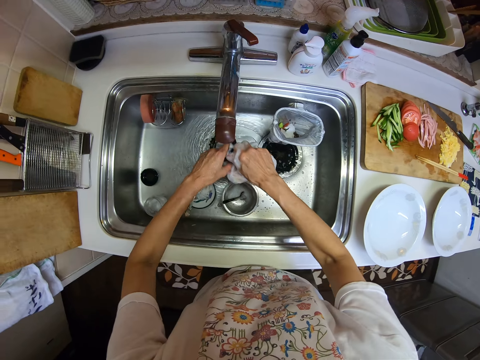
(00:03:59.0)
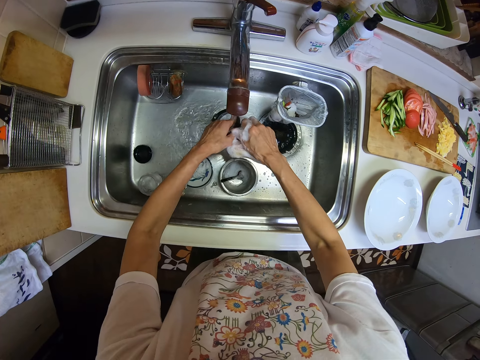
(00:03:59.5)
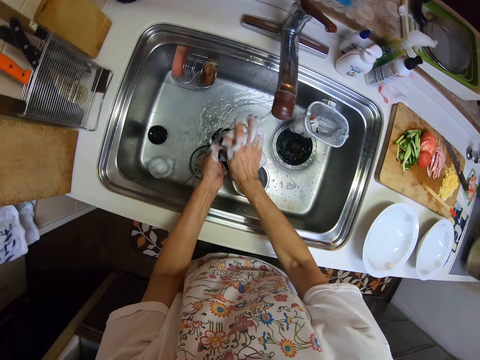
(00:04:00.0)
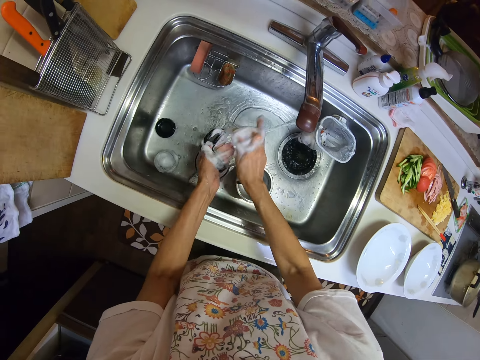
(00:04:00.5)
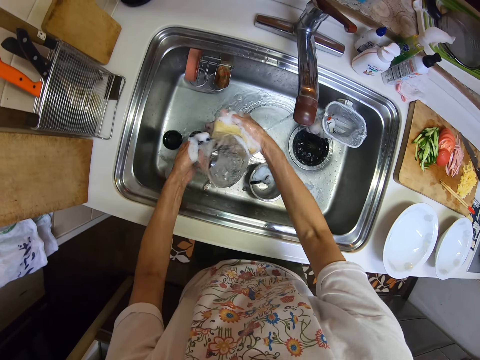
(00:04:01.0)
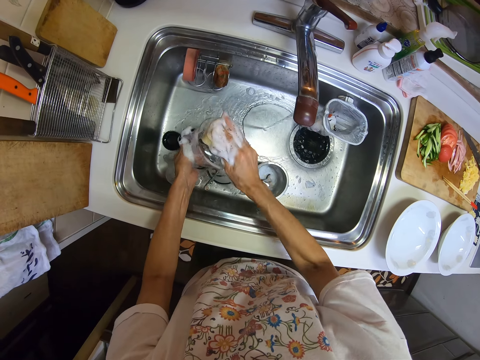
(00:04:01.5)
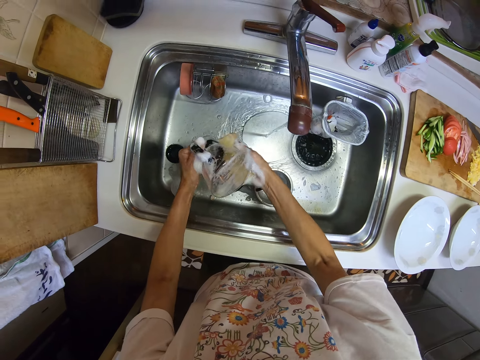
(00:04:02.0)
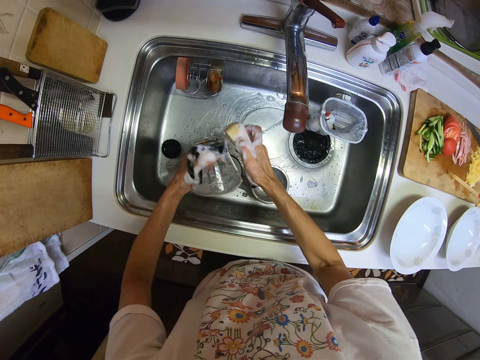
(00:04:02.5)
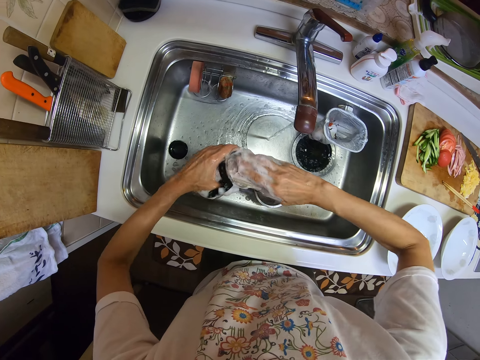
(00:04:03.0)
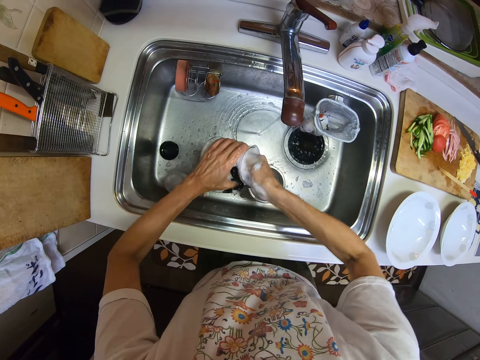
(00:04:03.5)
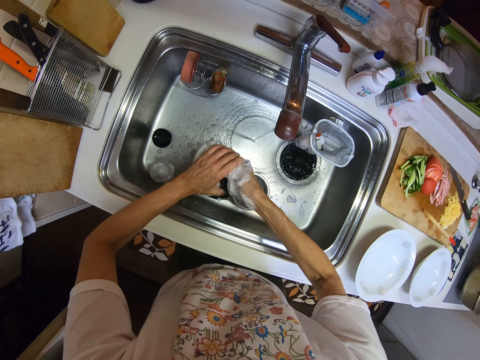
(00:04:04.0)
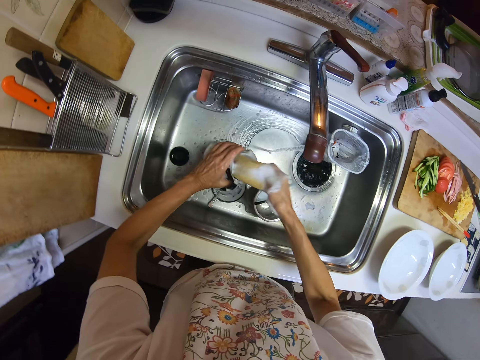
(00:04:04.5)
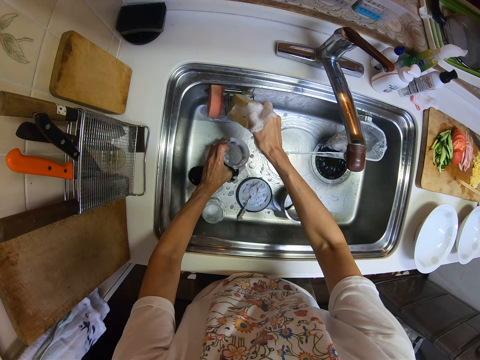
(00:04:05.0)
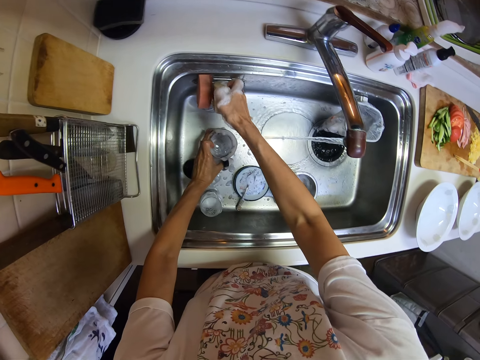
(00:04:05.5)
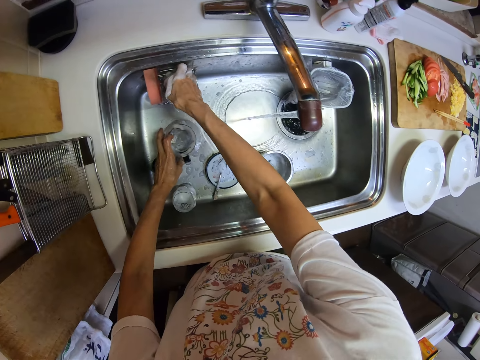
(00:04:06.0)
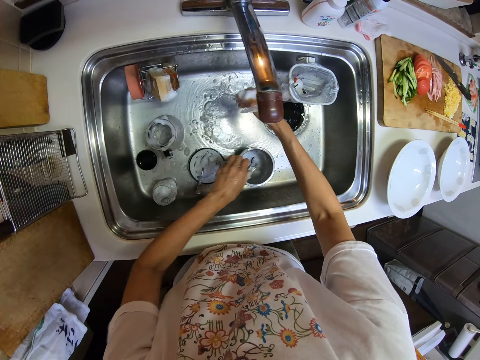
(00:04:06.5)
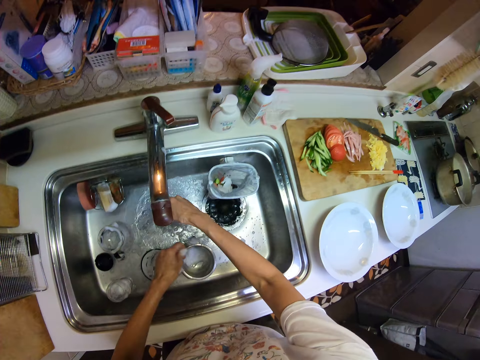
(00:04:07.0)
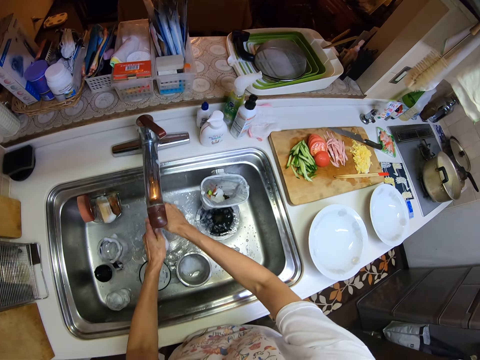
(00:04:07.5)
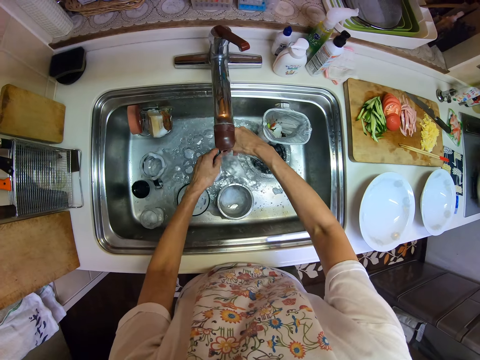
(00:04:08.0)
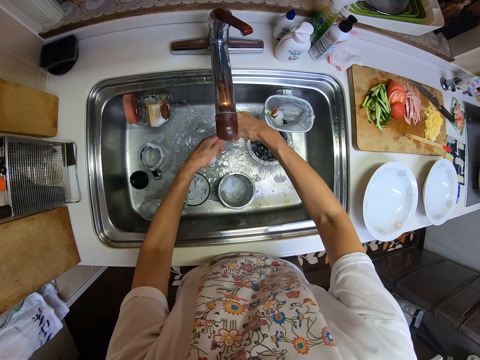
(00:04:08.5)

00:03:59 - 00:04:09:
The camera wearer washes the mug. They put the sponge on the sponge holder. They put the mug in the sink. They pick up the spoon. They rinse the spoon.

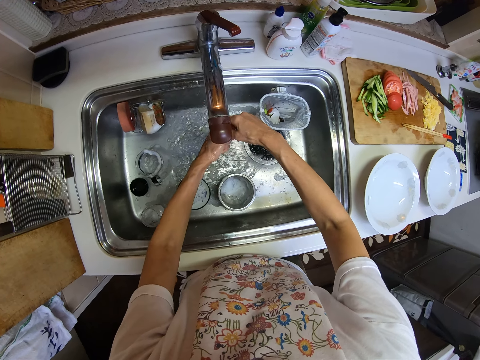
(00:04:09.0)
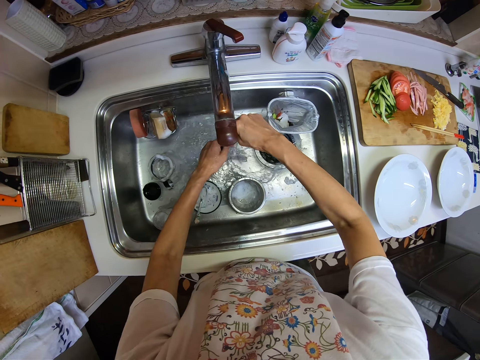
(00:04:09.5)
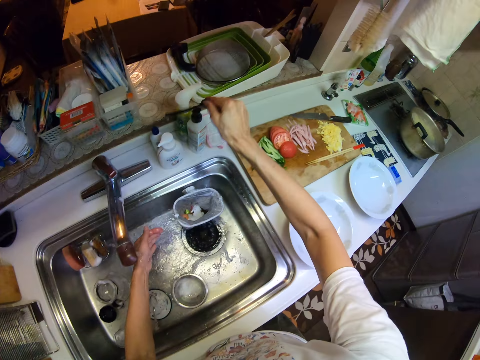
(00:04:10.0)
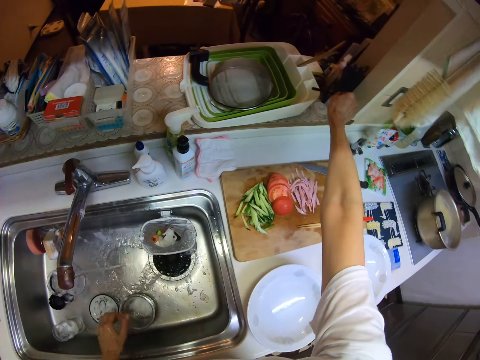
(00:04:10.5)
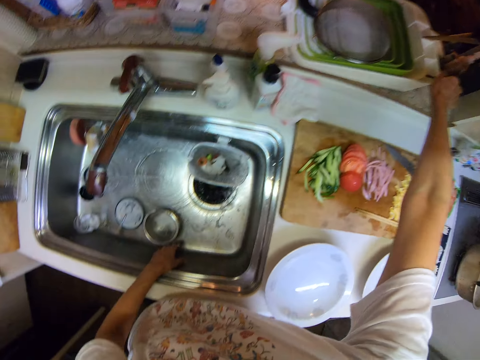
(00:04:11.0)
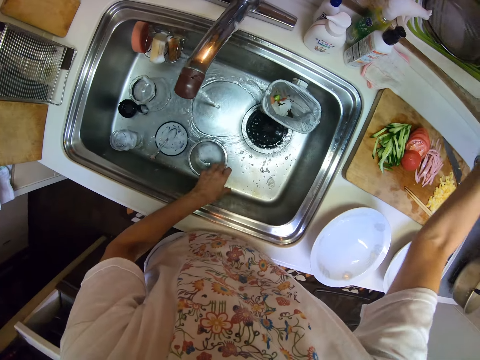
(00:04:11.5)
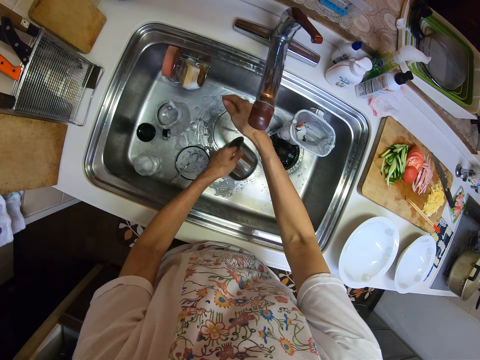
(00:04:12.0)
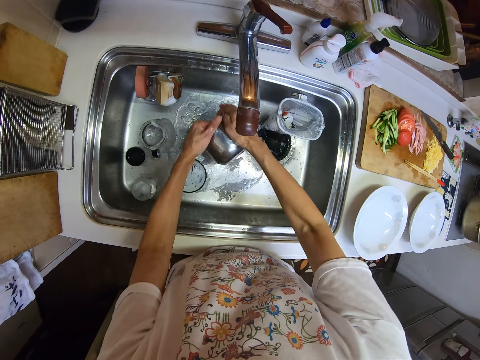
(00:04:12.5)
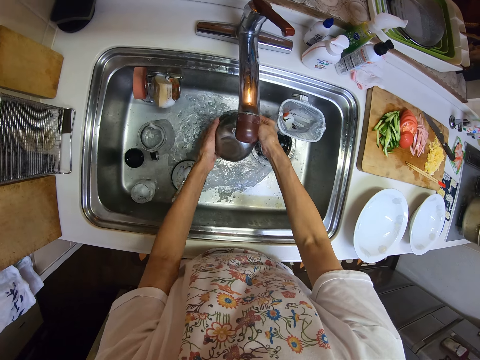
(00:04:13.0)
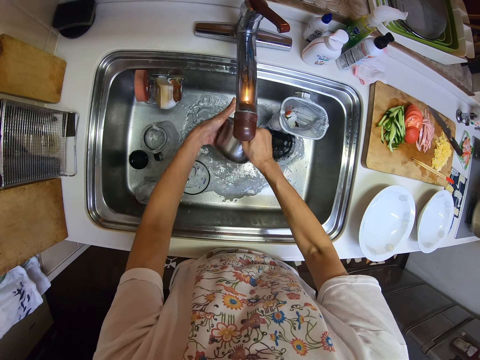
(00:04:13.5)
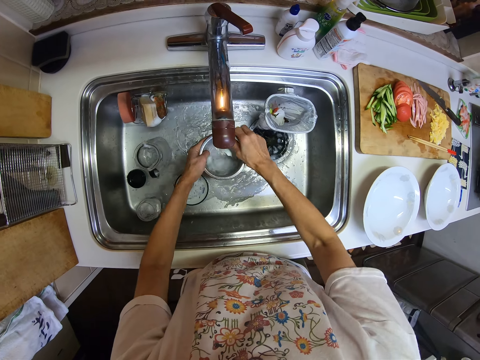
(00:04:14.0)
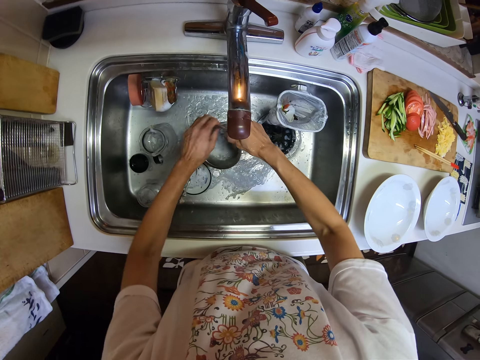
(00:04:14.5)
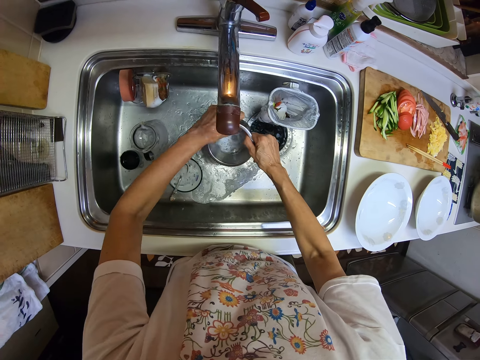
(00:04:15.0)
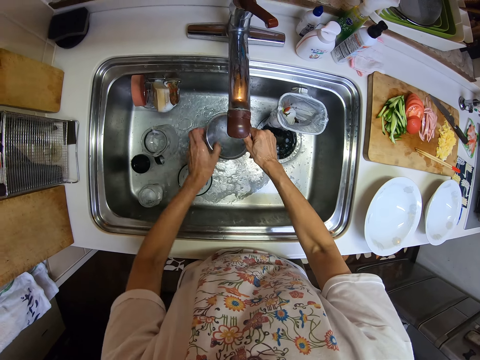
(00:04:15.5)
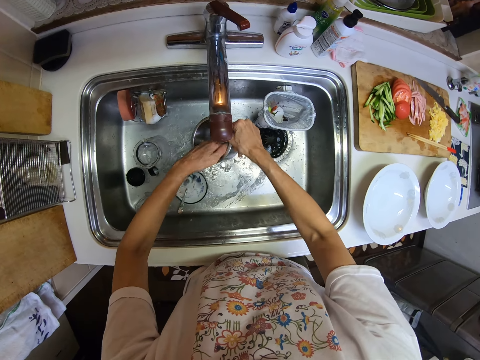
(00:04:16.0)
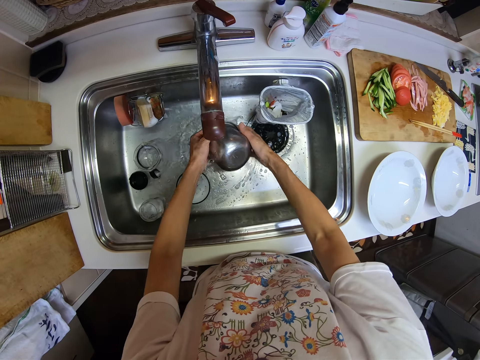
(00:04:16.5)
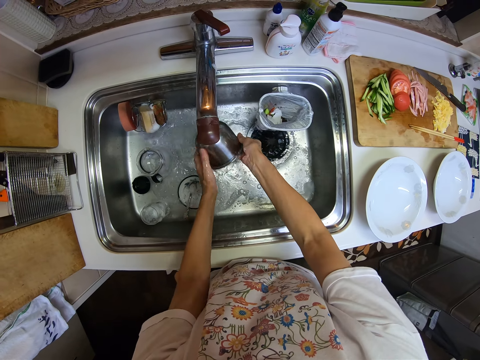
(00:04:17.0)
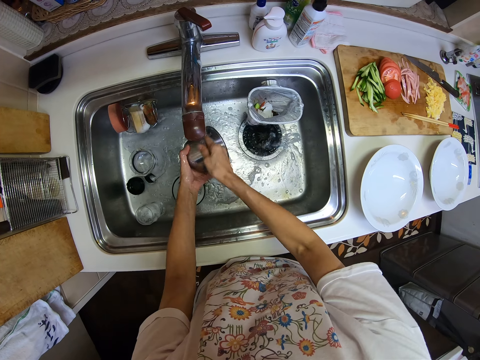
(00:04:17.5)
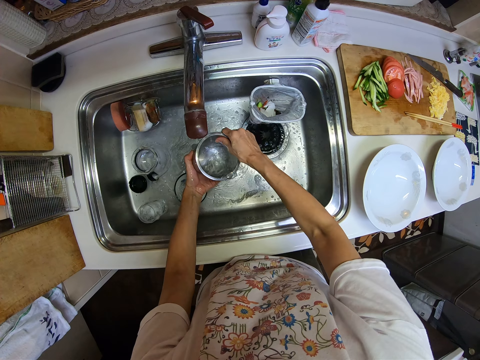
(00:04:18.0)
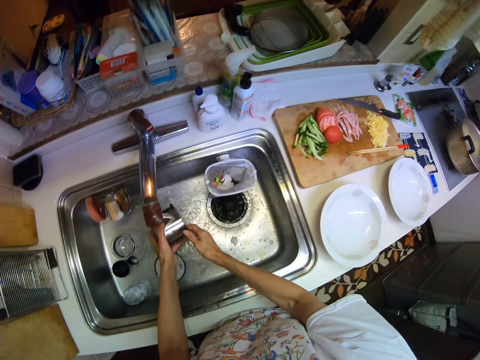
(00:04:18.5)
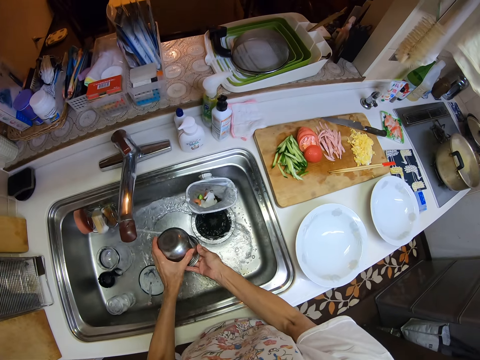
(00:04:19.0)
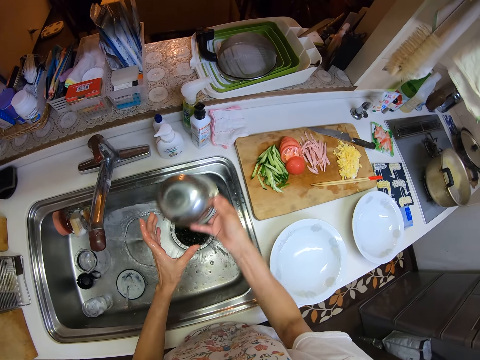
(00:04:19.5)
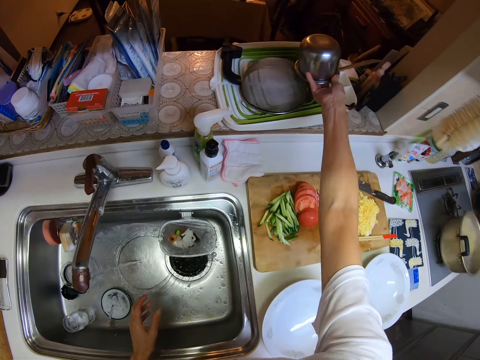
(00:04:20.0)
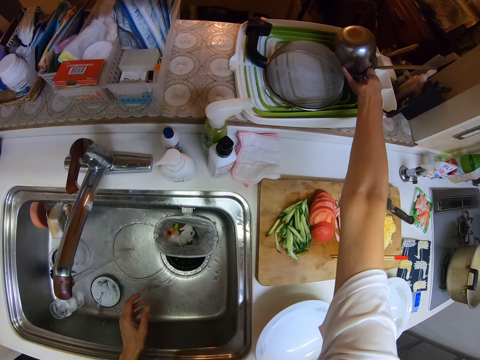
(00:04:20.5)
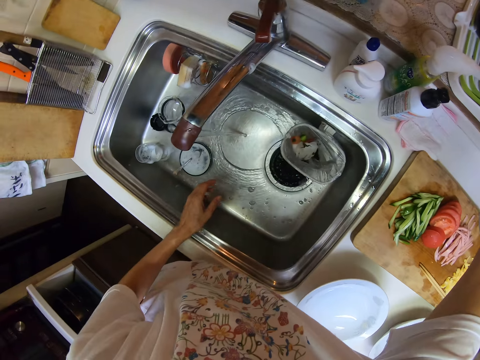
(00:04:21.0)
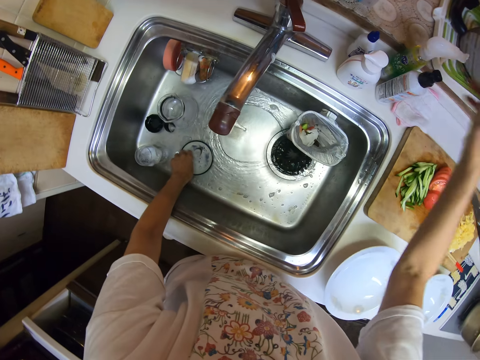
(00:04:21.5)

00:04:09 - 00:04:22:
The camera wearer drops the spoon on another plate rack on the kitchen cabinet. They pick up the bowl. They rinse the bowl in the kitchen basin sink. They drop the bowl on the plate rack on the kitchen cabinet.

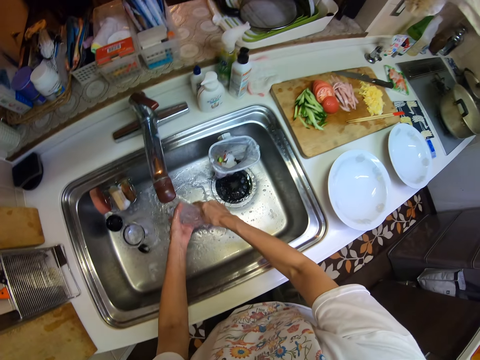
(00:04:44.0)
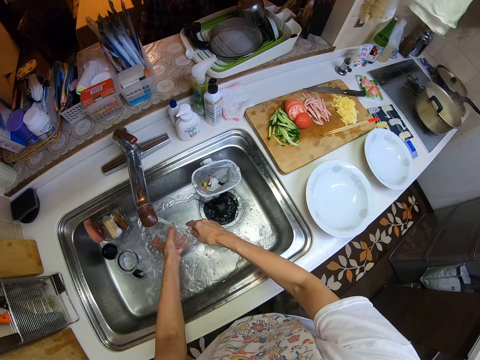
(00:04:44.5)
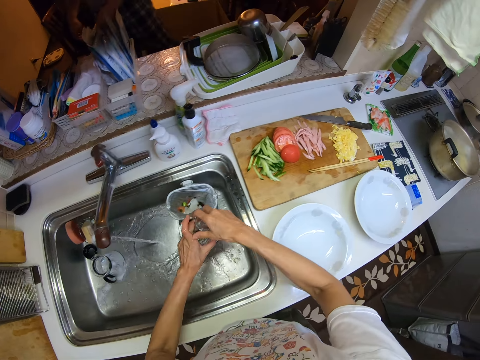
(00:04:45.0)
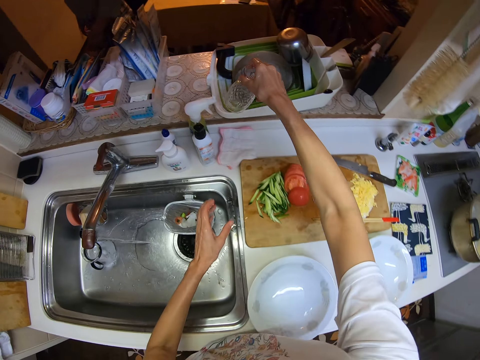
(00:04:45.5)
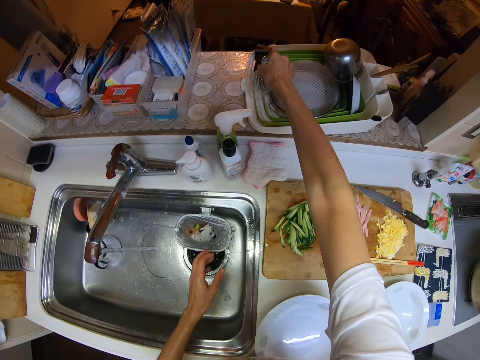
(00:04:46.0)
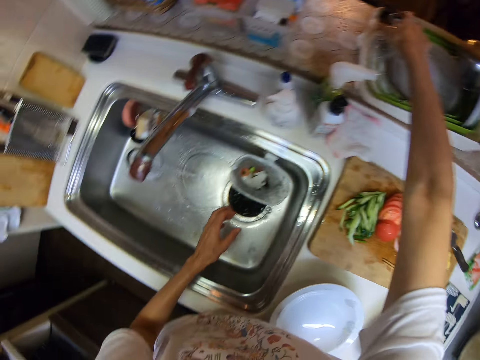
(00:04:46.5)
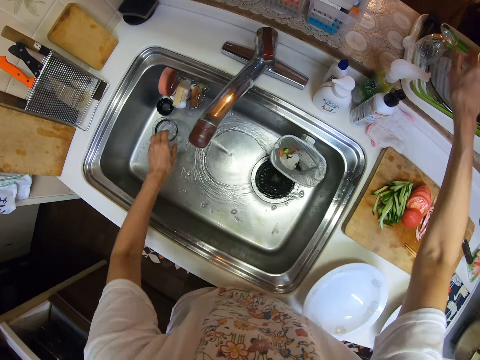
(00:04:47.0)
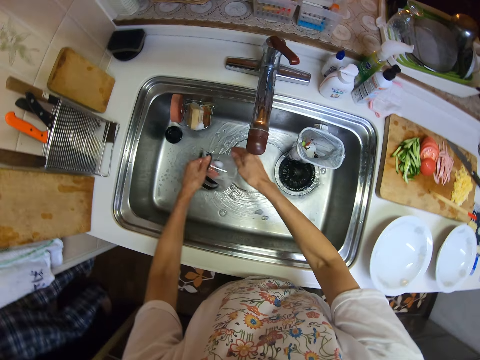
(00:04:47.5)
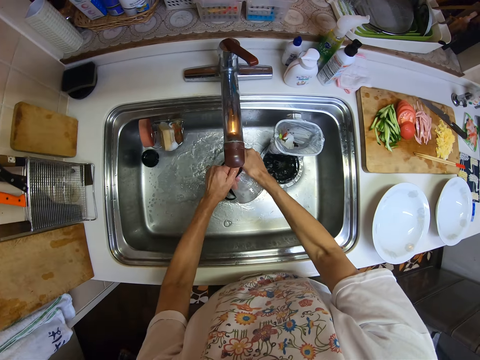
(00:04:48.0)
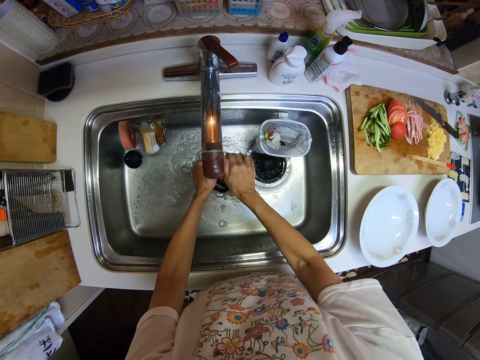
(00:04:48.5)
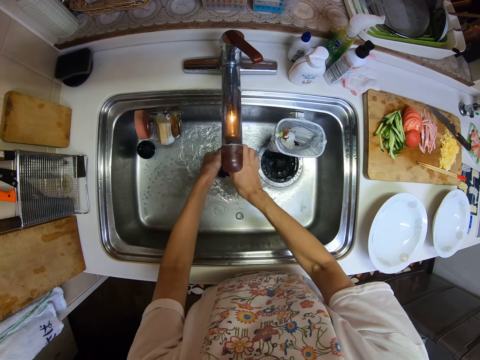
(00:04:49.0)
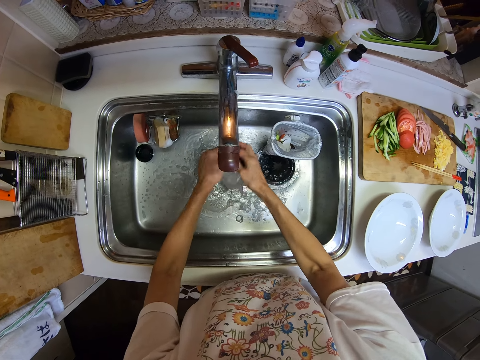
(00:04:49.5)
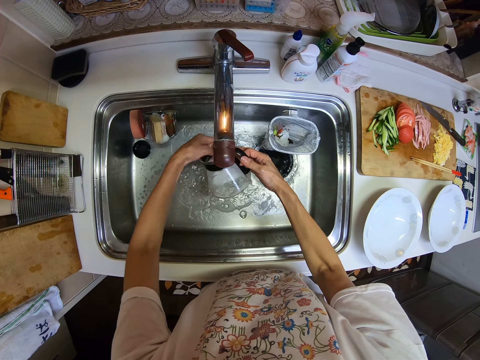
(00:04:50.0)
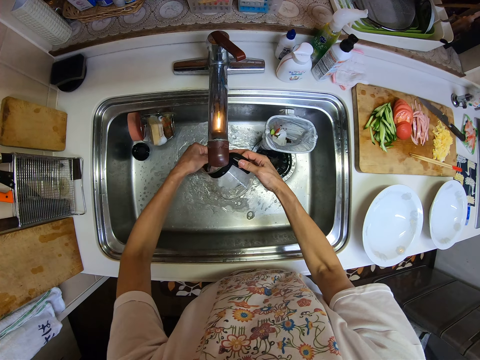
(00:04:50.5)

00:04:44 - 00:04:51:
The camera wearer drops the cup inside a rack on a kitchen frame. They pick another cup inside the kitchen basin sink. They pour the water in the sink. They rinse the cup inside the kitchen basin sink.
